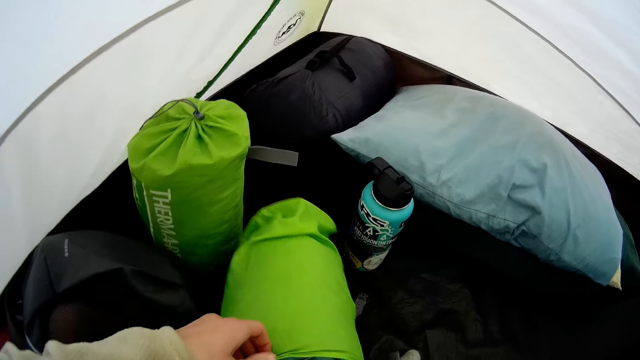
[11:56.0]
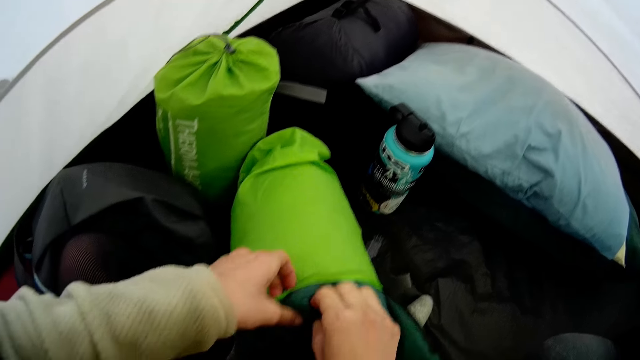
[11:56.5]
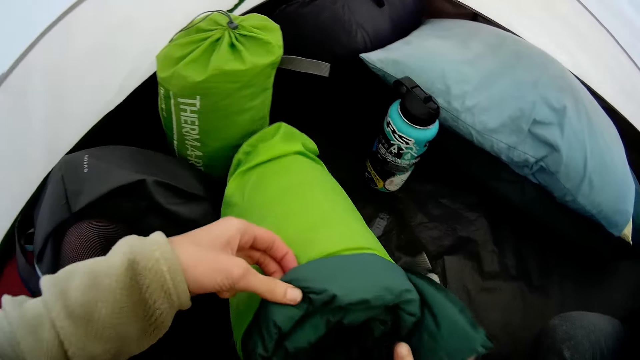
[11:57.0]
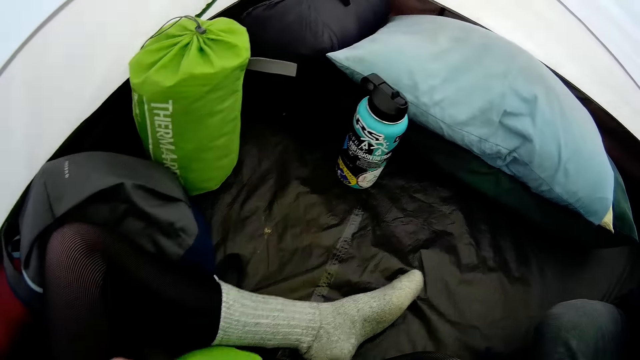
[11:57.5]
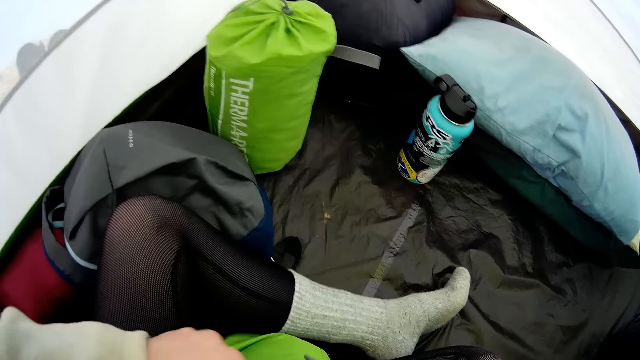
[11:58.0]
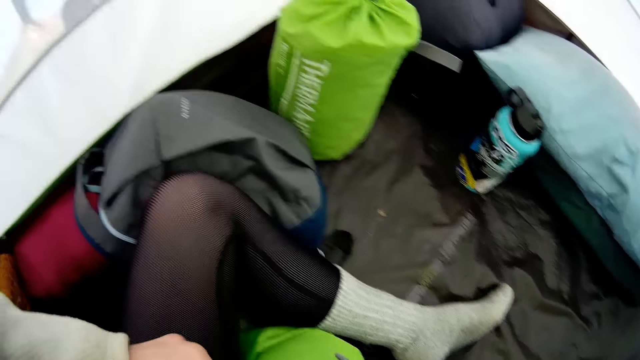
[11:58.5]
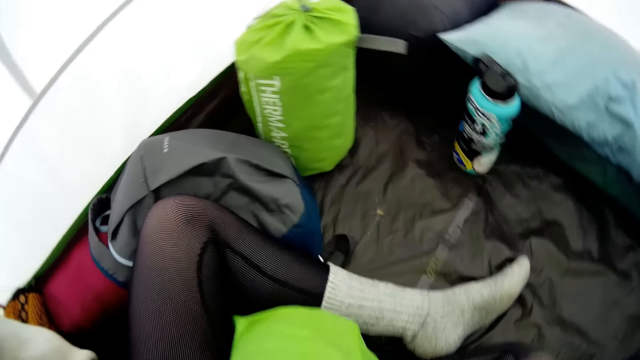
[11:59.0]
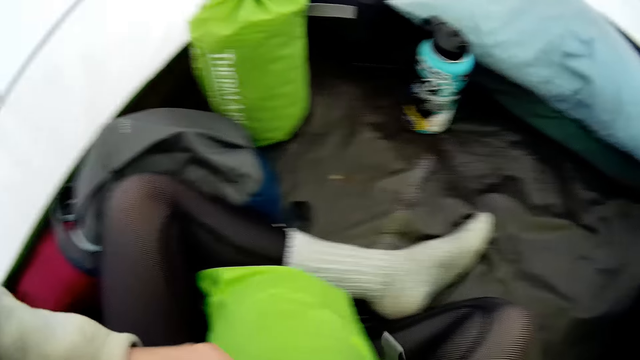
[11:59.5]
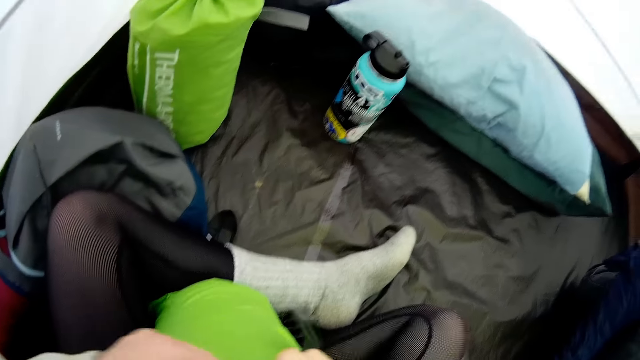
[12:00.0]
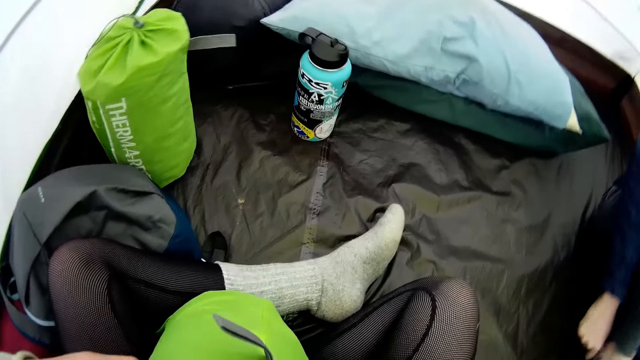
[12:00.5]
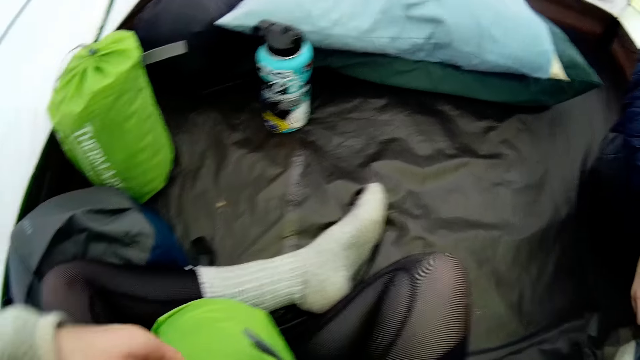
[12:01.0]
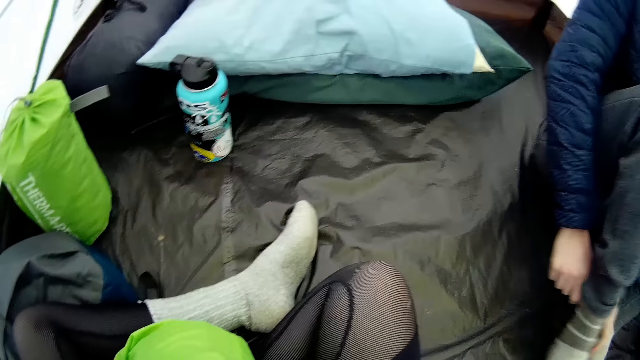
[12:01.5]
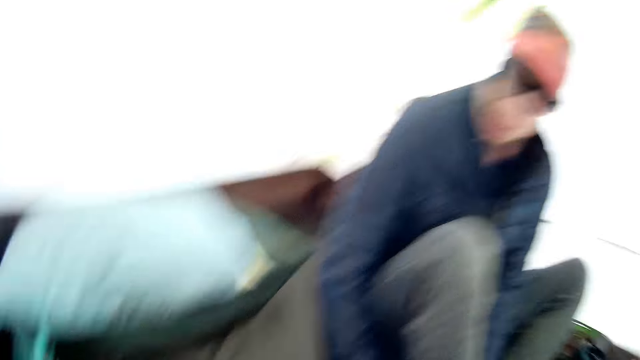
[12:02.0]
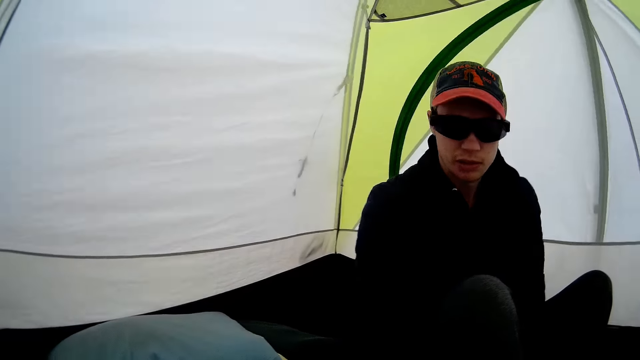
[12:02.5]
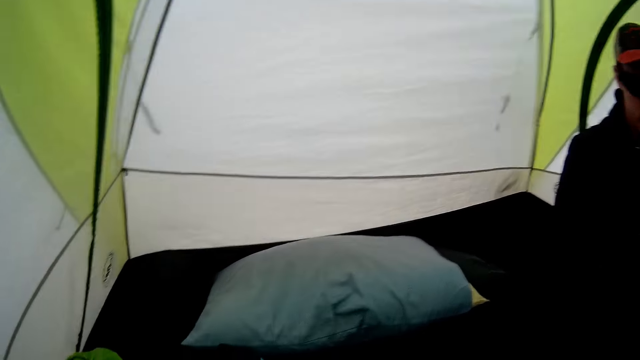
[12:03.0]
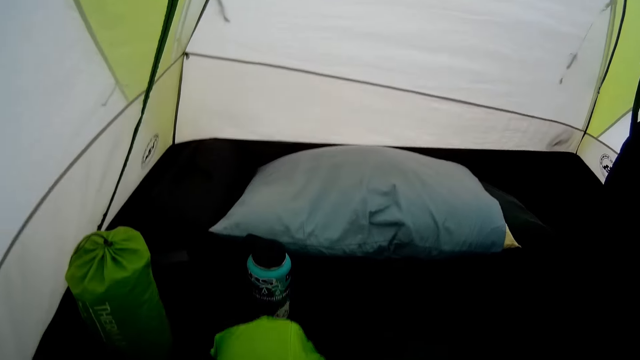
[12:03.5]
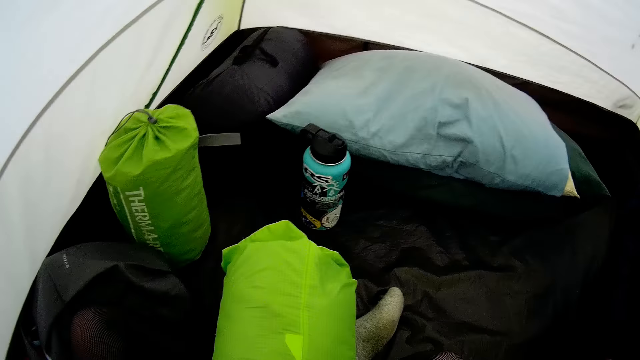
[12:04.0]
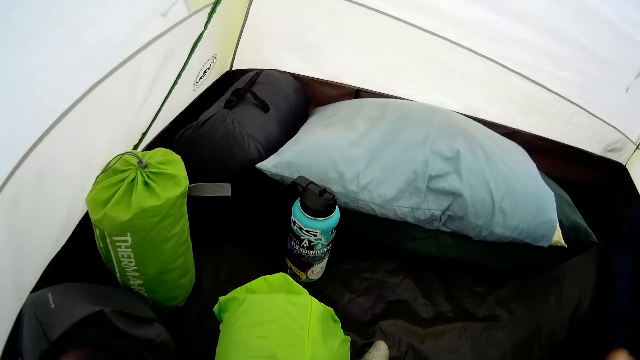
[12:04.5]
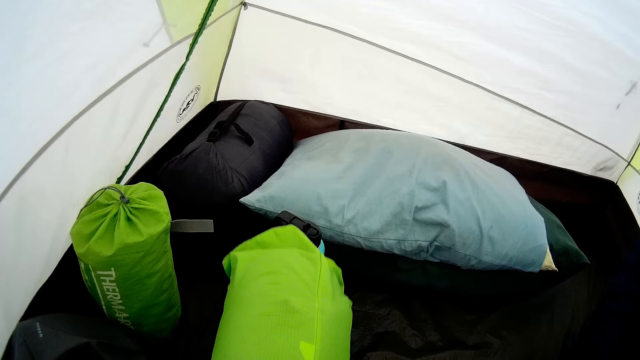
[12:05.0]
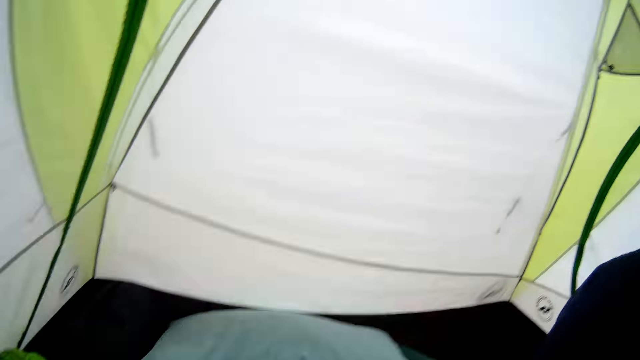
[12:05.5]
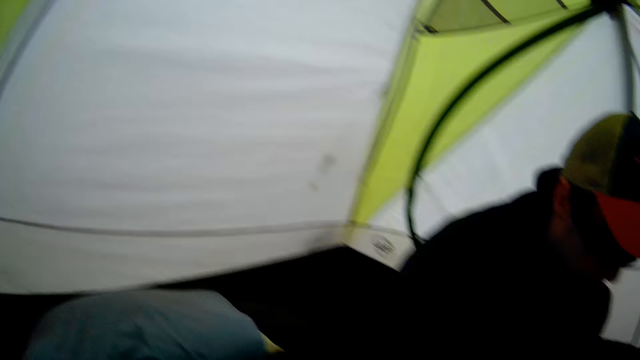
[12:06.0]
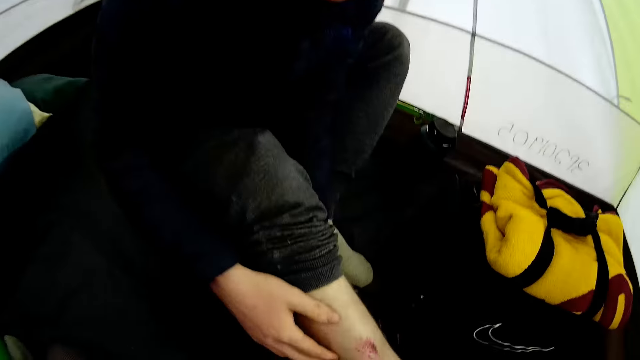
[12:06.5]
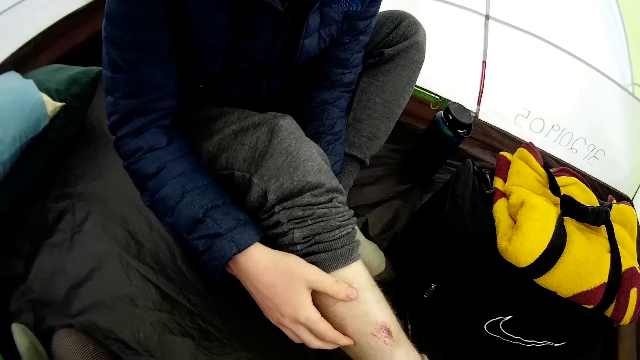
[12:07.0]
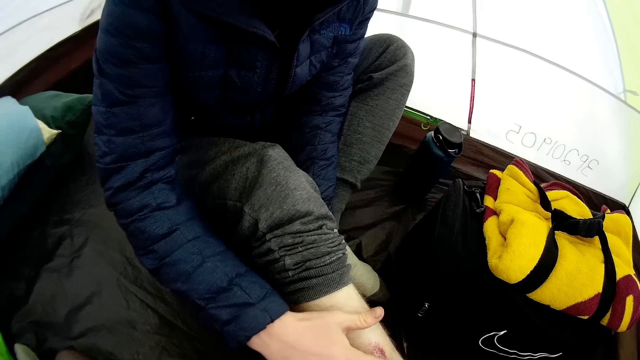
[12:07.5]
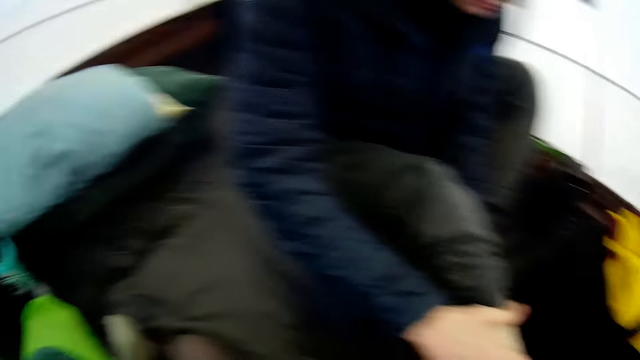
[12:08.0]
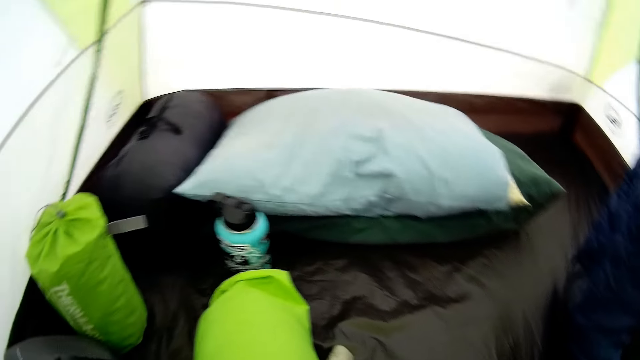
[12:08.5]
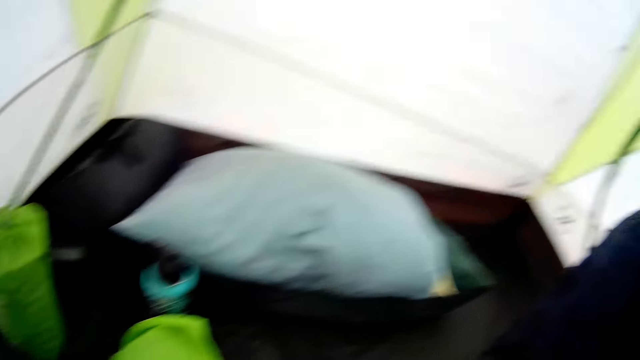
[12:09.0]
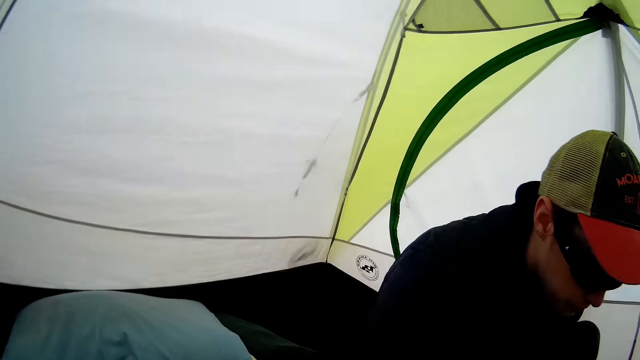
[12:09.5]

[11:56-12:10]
The camera wearer squeezes a sleeping pad inside a bag. They lift the sleeping pad. They look around. They squeeze the sleeping pad inside the bag. They look around. They lift the sleeping pad. They look around.

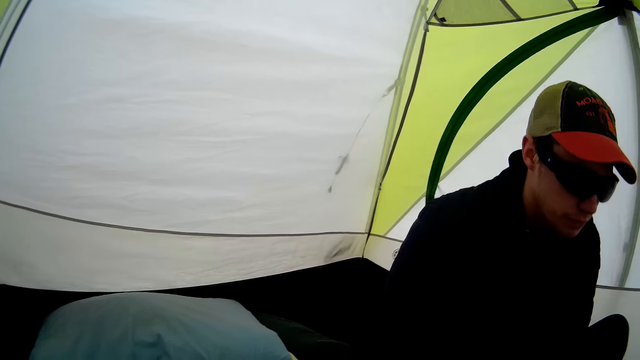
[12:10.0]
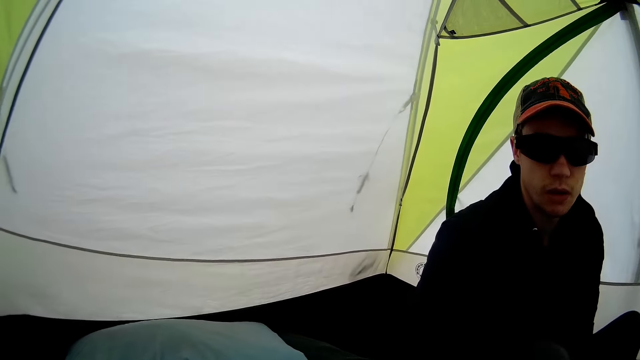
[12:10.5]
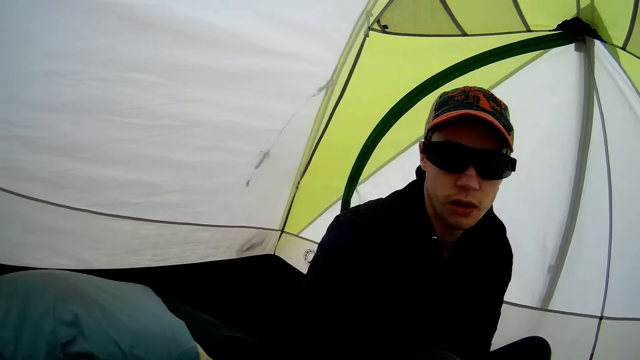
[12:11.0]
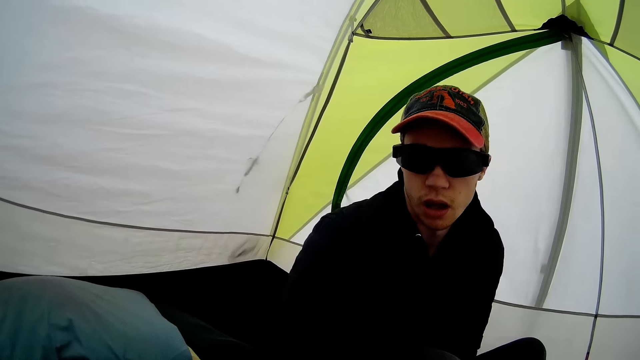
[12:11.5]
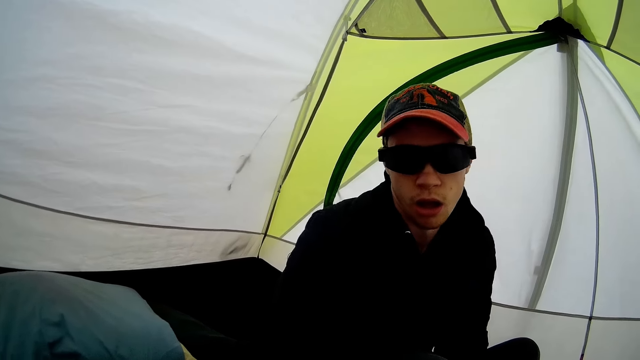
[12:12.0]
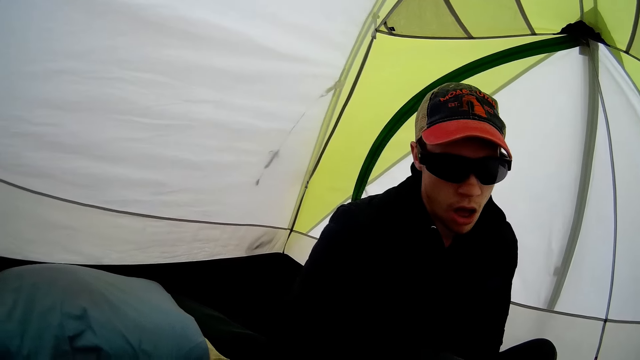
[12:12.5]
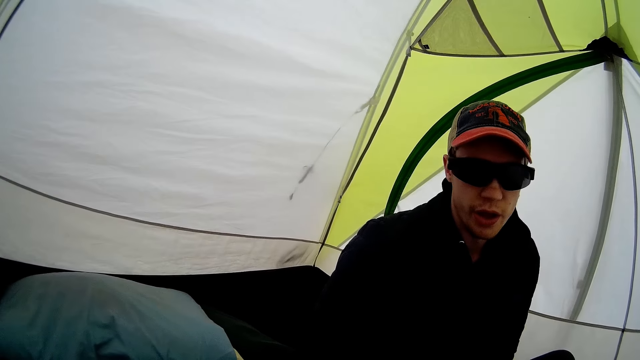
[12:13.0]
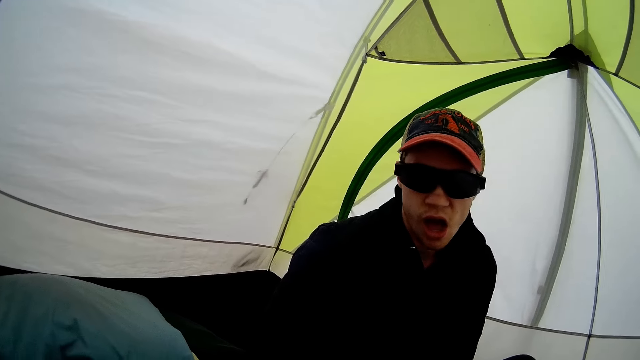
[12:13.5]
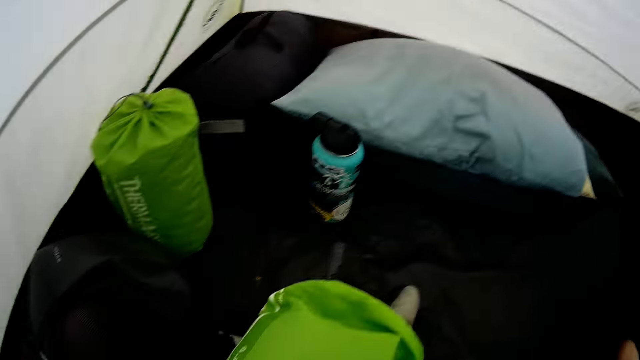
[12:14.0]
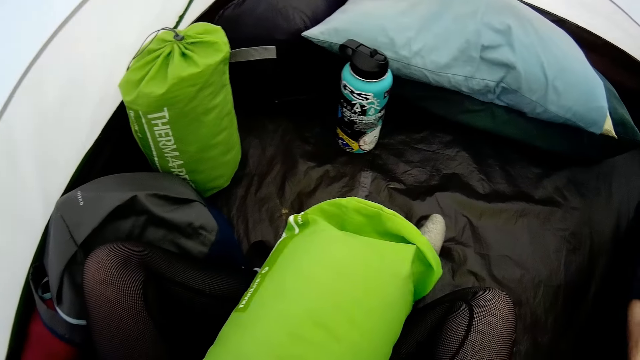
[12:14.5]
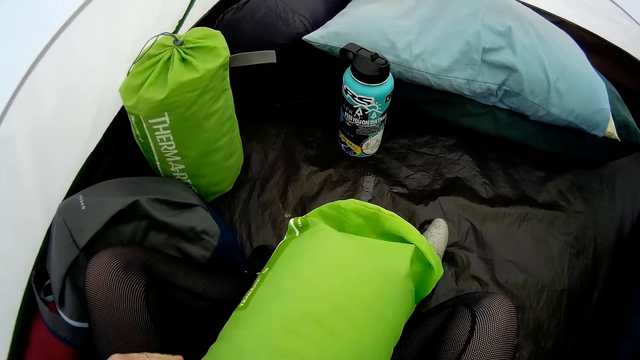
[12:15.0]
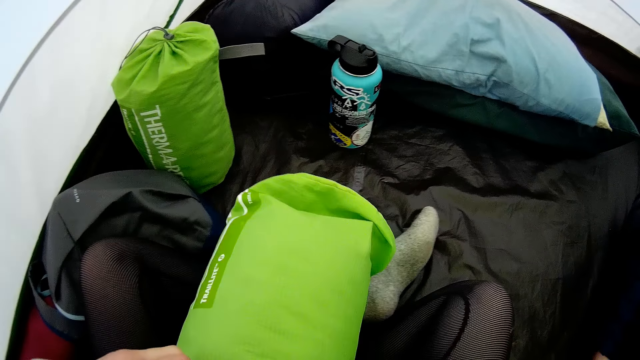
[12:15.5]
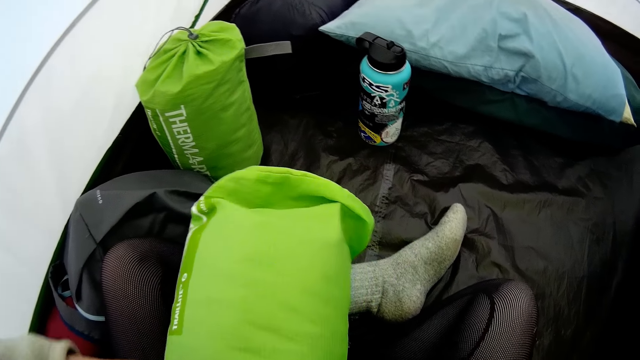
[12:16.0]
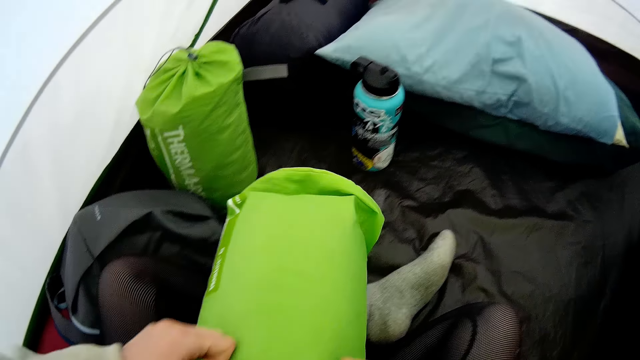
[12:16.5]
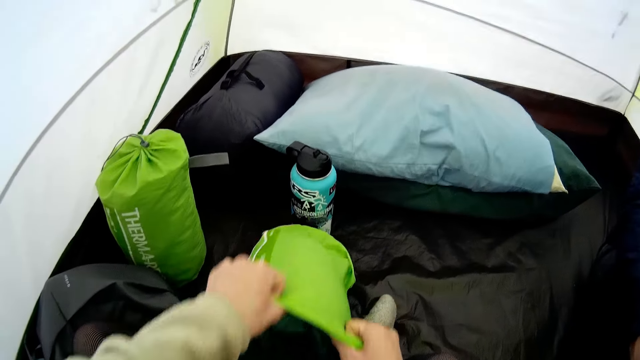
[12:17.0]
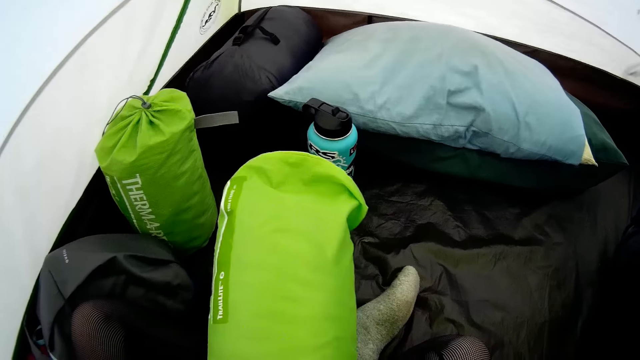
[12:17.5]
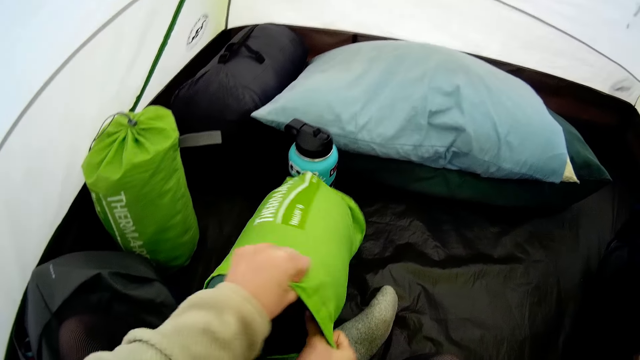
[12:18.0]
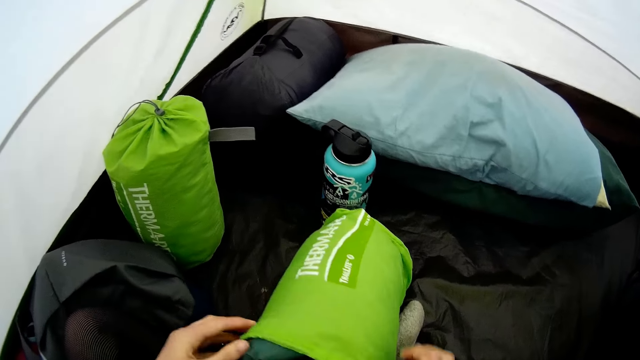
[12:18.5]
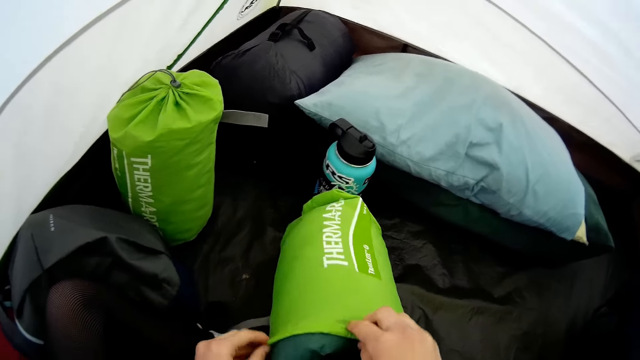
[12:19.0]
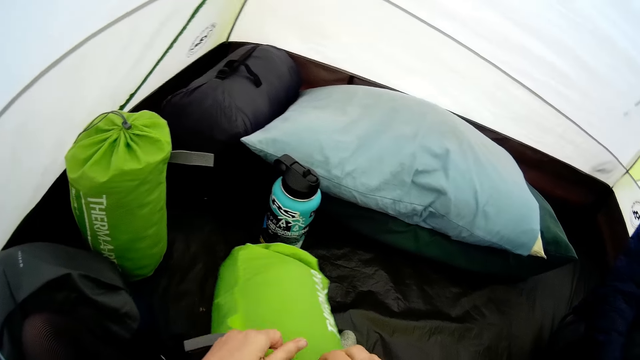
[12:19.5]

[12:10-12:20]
The camera wearer squeezes a sleeping pad inside a bag. They lift the sleeping pad. They squeeze the sleeping pad inside the bag. They flip the sleeping pad bag. They squeeze the sleeping pad inside the bag. They flip the sleeping pad bag.
